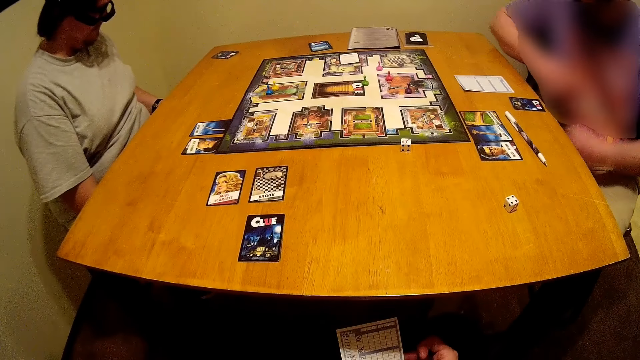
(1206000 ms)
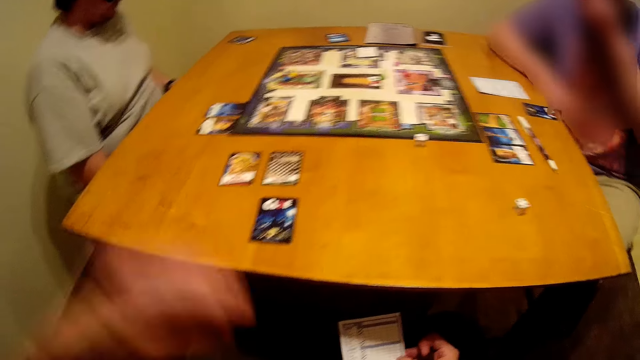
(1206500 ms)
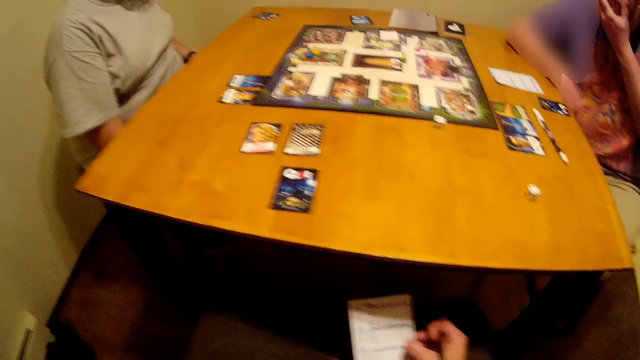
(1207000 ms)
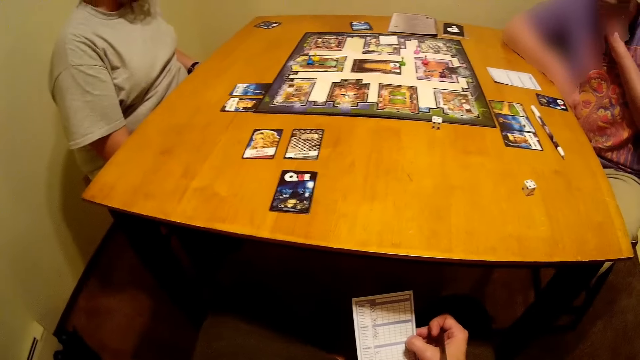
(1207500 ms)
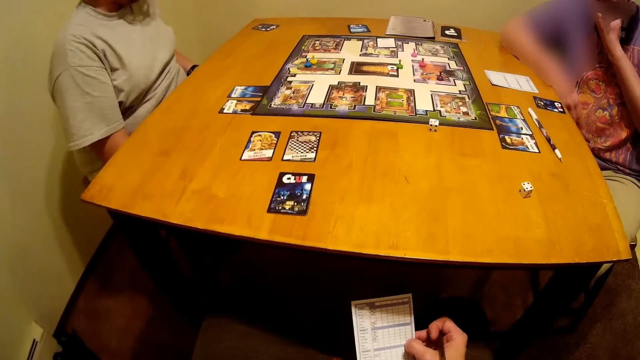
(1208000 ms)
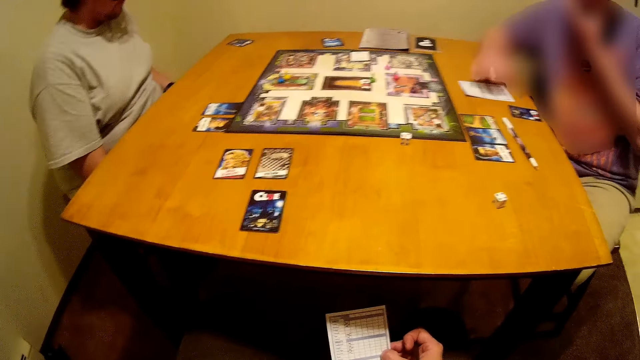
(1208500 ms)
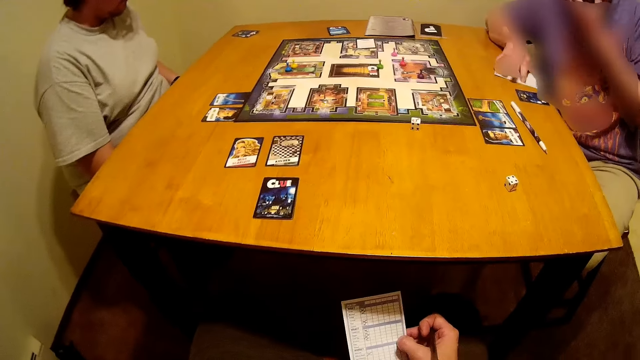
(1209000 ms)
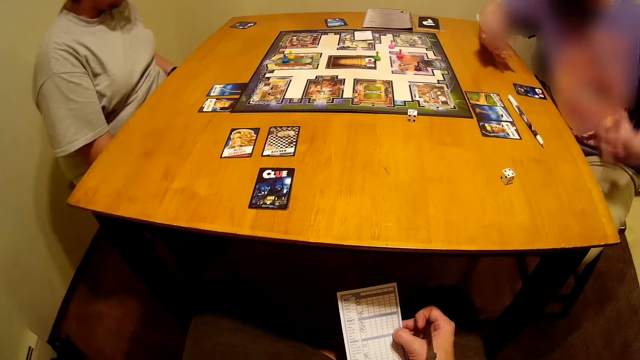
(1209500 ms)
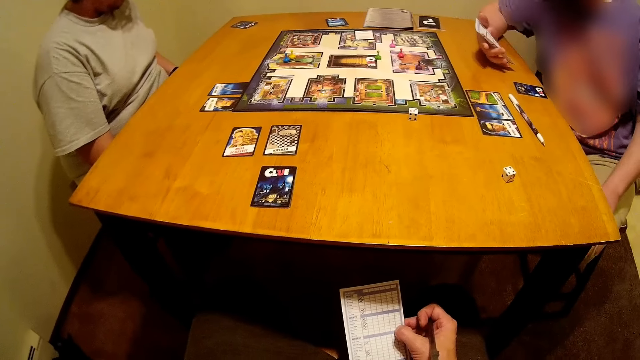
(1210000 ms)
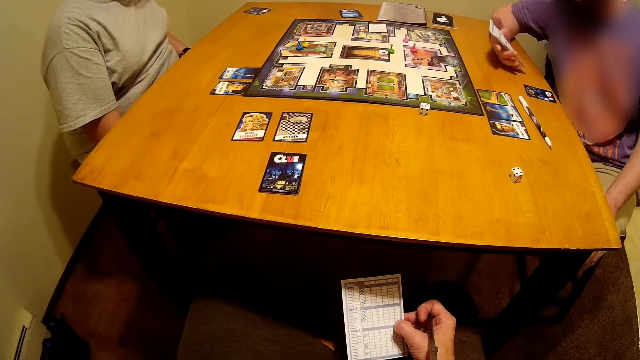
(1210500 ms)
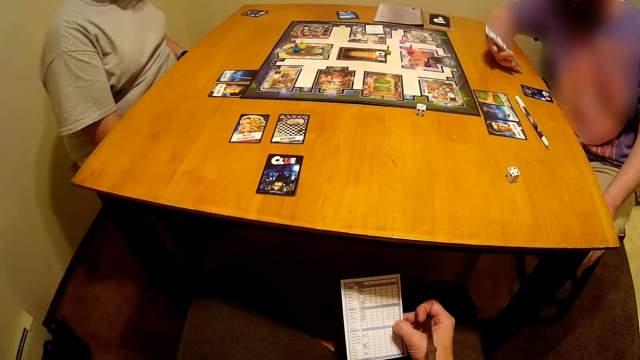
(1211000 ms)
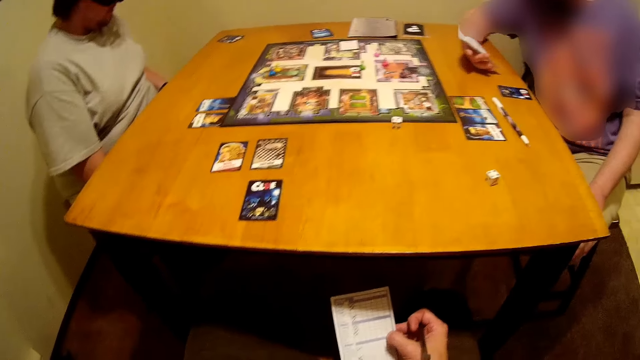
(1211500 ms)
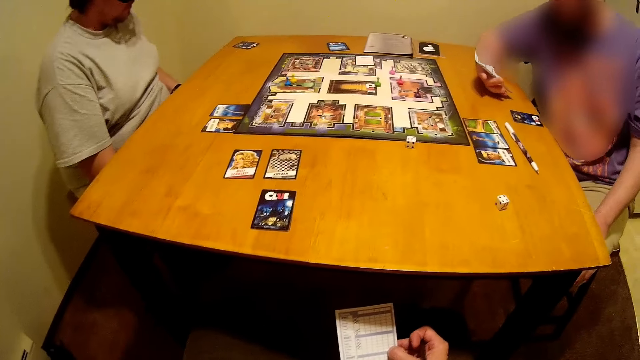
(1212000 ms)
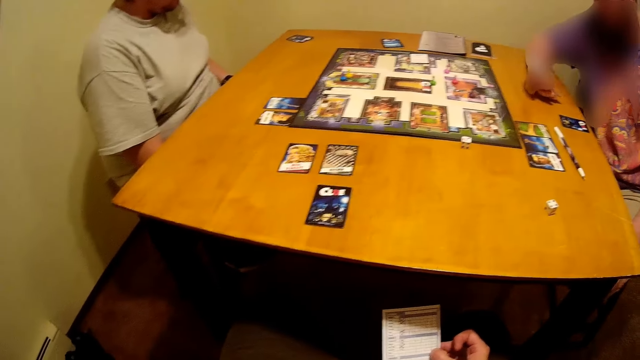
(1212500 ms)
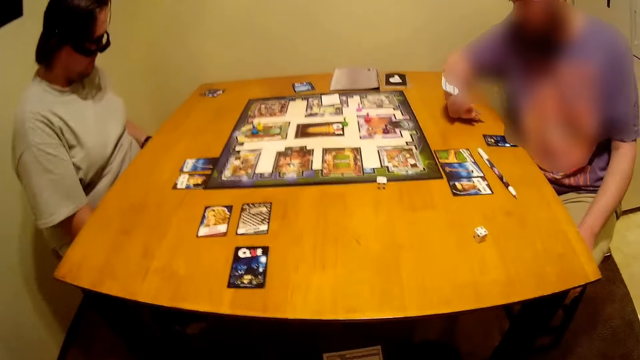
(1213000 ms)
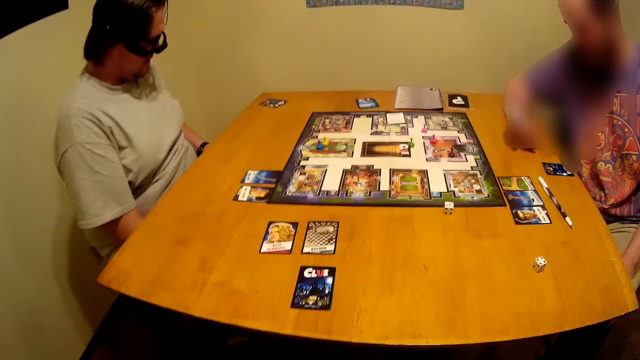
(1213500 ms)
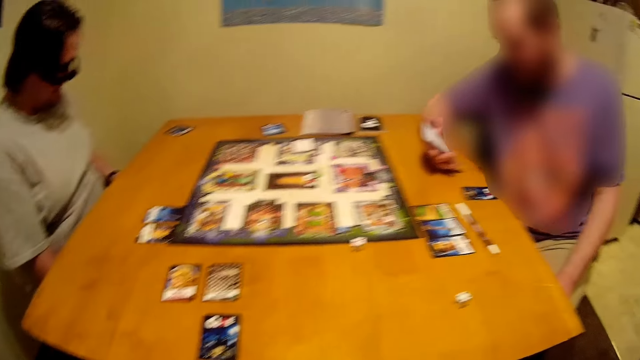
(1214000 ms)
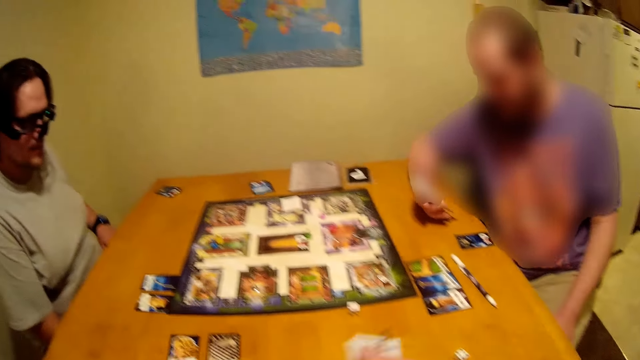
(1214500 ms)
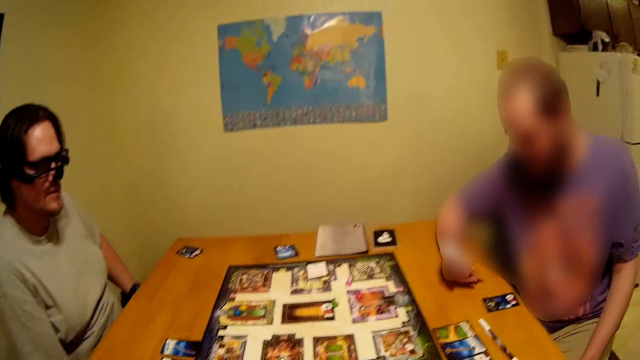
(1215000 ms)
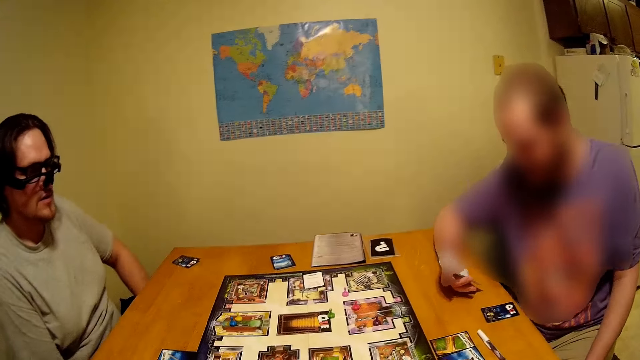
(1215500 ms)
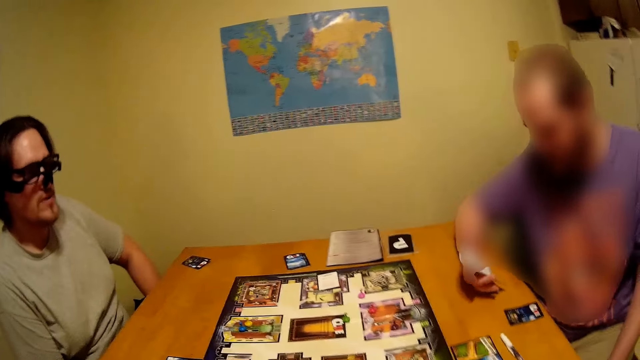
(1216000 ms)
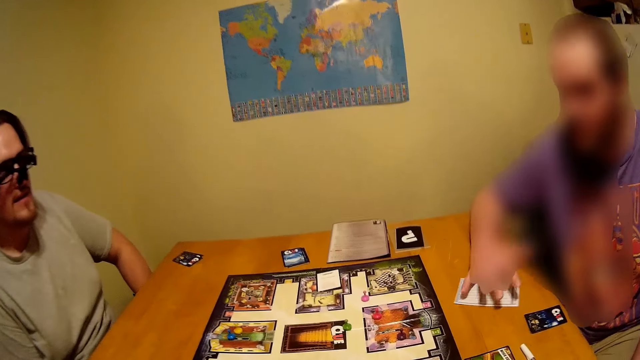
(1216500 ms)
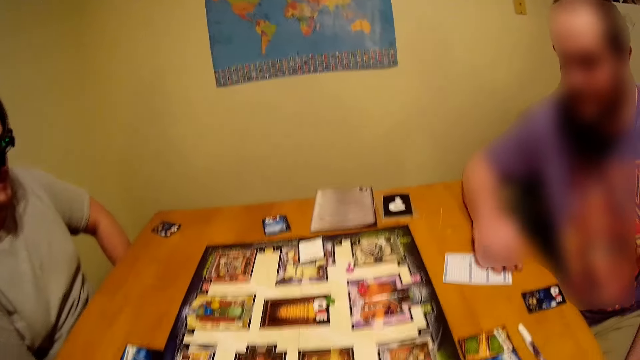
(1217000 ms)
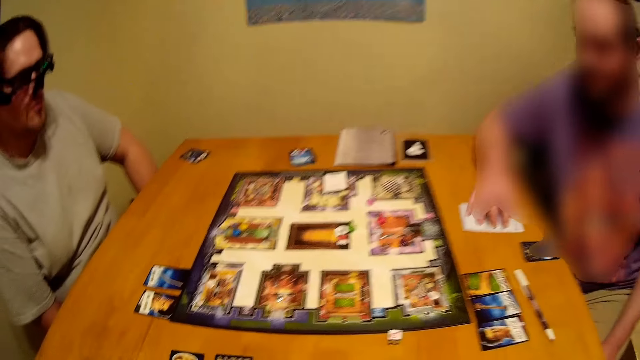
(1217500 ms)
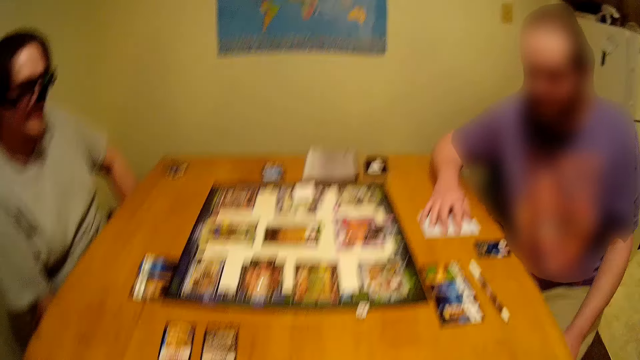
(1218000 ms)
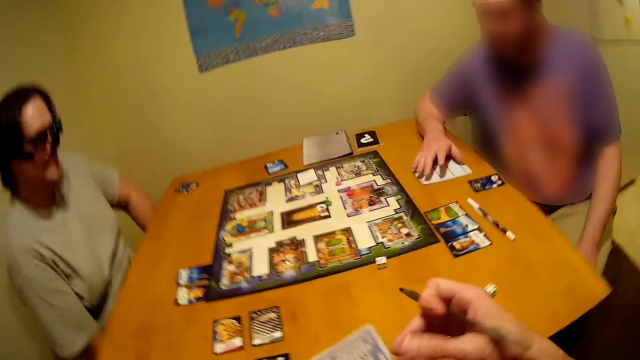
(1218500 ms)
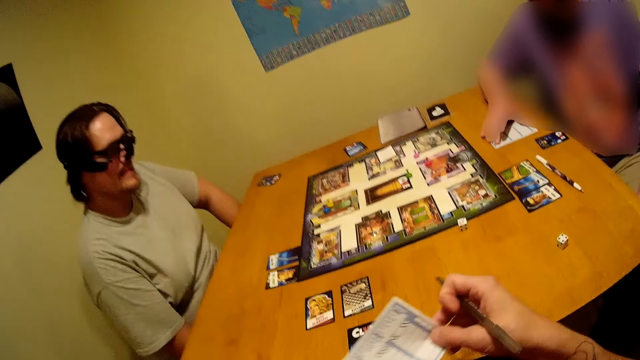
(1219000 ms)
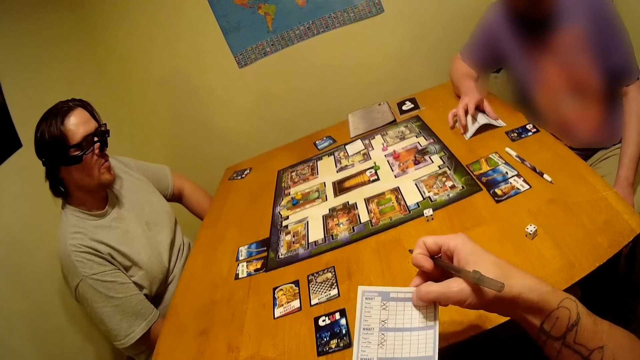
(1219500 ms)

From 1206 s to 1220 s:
A person picks the score card. The person turns the paper. The person puts down the score card.

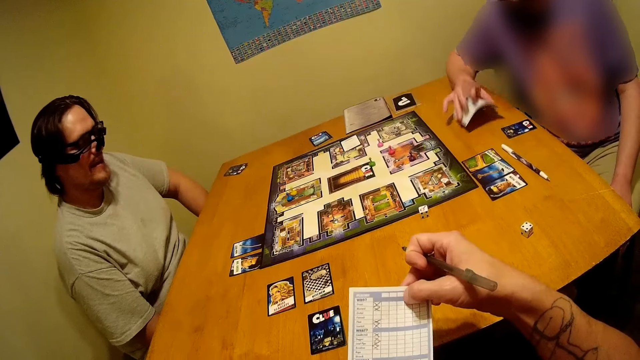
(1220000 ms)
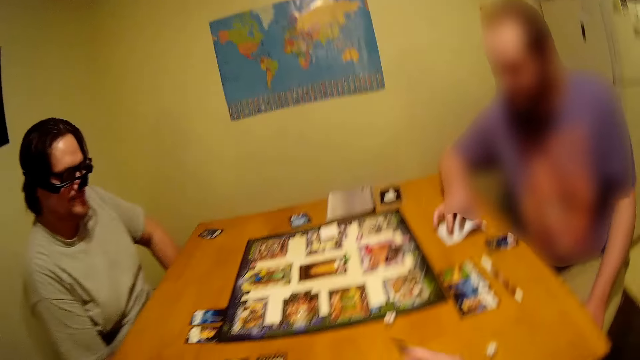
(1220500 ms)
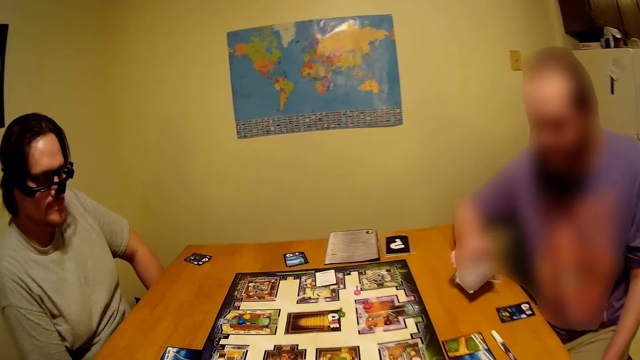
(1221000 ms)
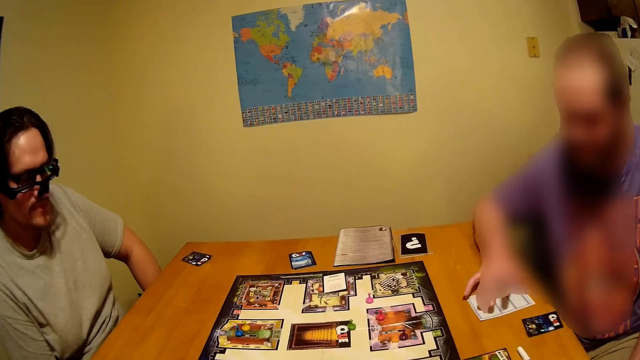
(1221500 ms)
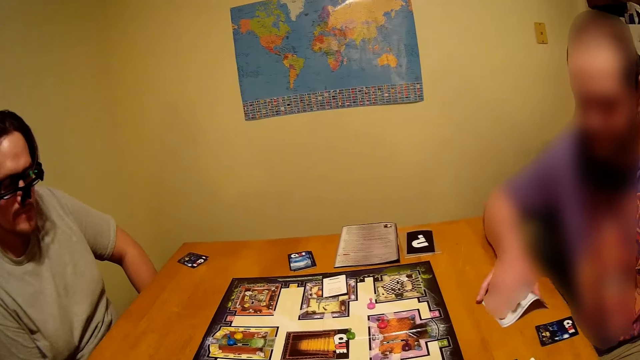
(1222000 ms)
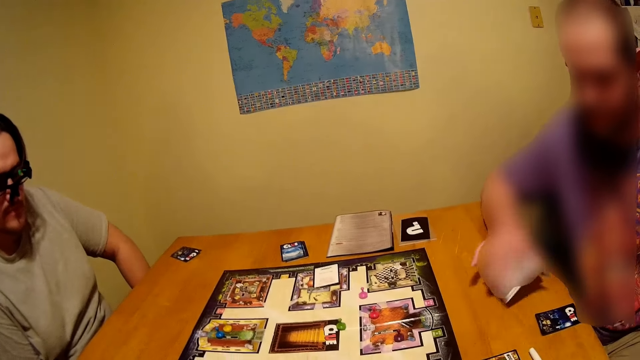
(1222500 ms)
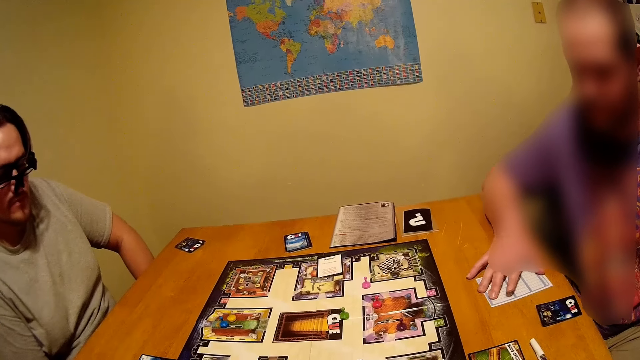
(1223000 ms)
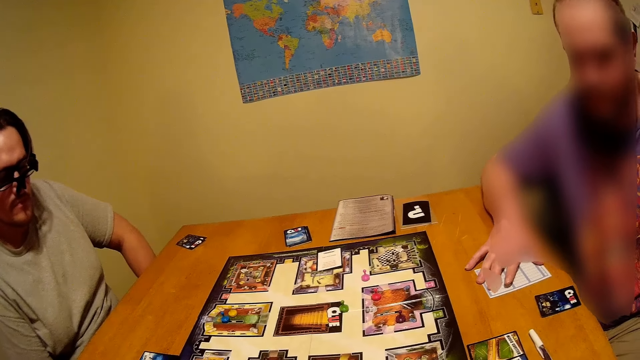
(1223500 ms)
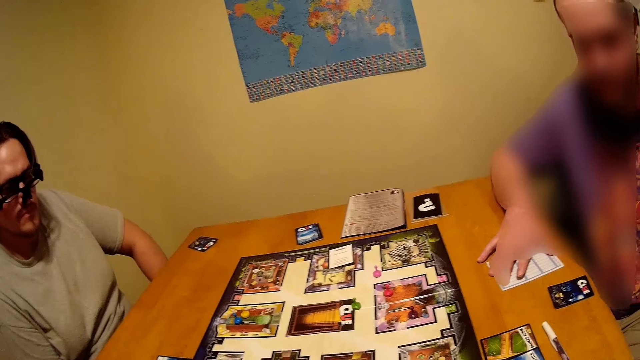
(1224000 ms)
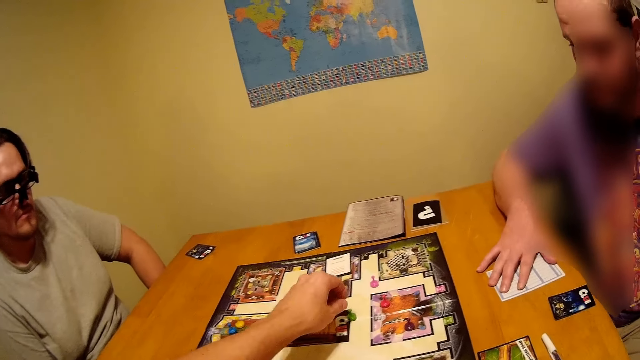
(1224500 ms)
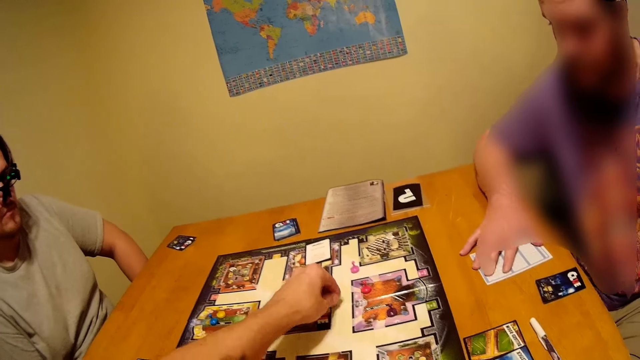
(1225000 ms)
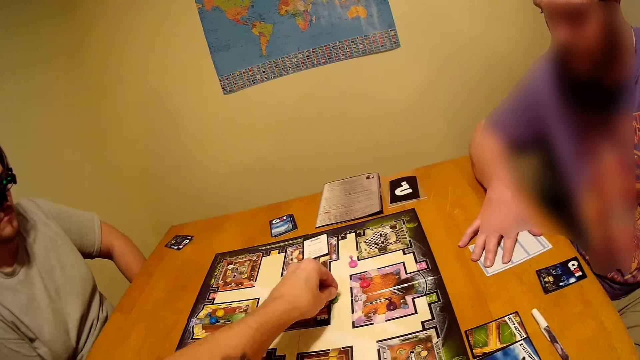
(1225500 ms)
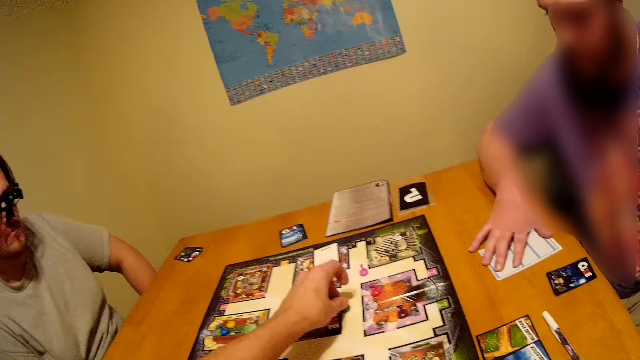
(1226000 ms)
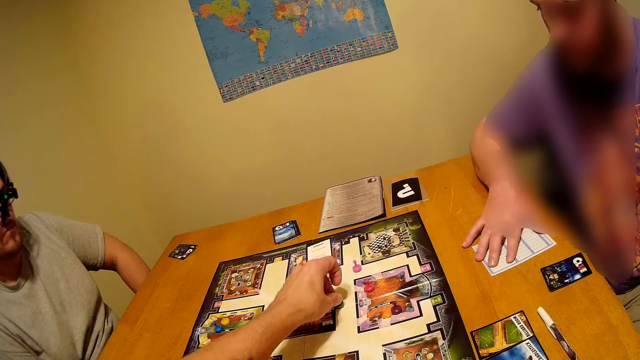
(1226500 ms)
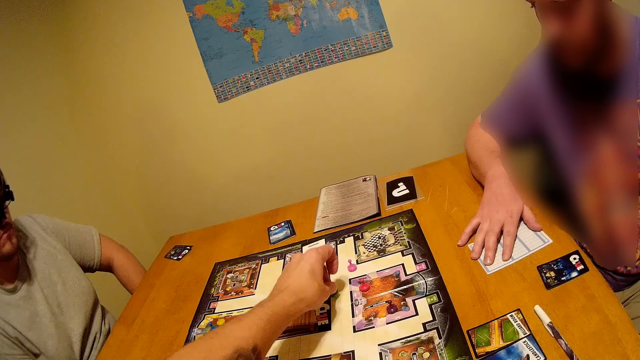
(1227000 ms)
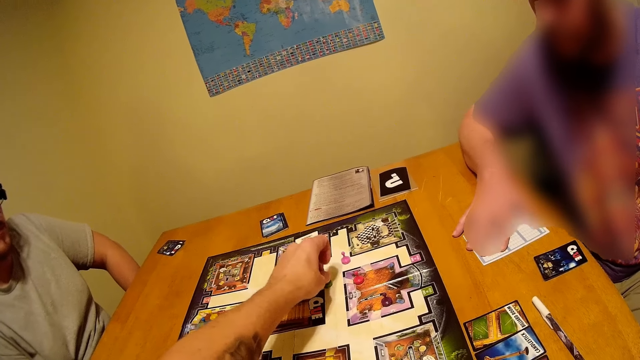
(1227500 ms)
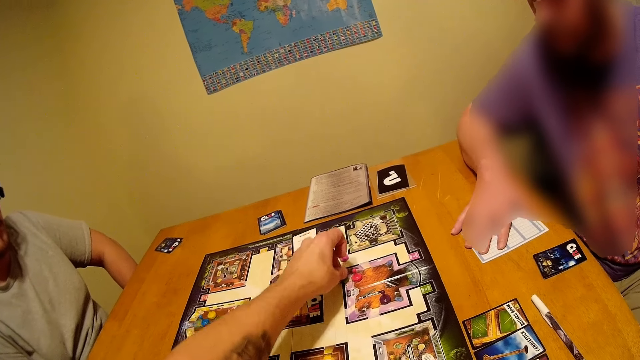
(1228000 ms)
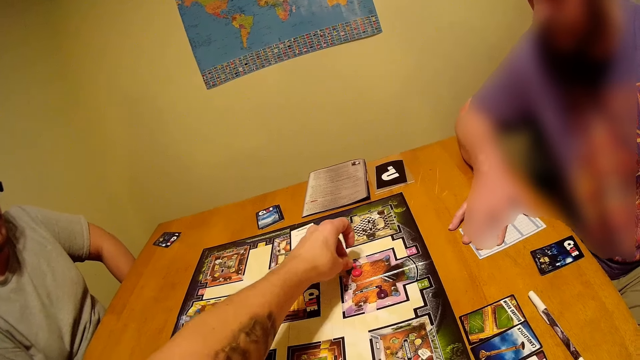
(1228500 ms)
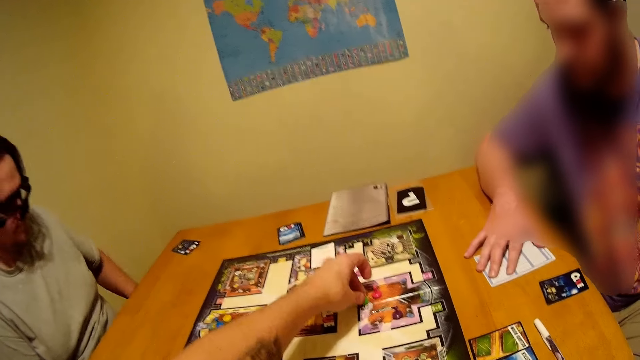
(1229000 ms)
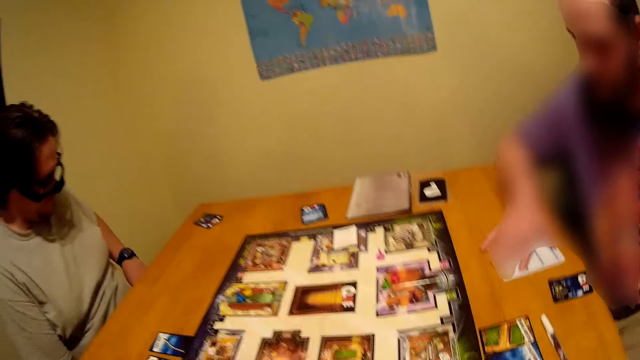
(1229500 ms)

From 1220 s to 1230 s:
The camera wearer moves something on the game board. They pick something.
